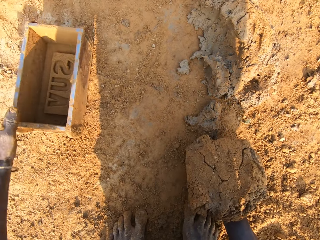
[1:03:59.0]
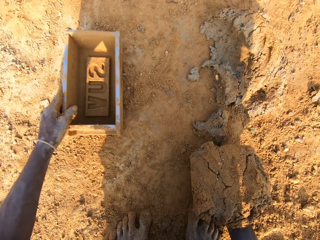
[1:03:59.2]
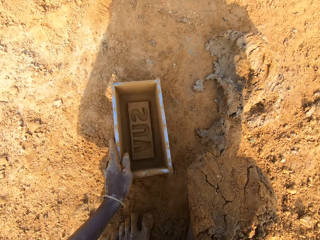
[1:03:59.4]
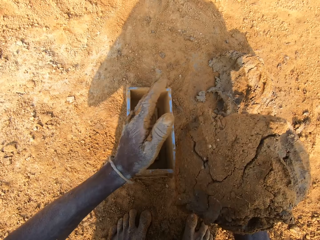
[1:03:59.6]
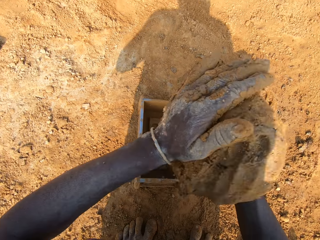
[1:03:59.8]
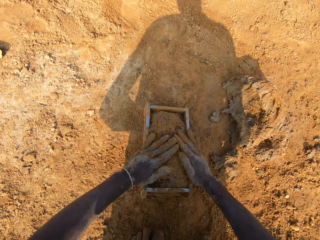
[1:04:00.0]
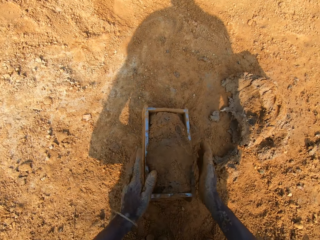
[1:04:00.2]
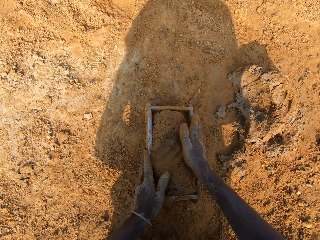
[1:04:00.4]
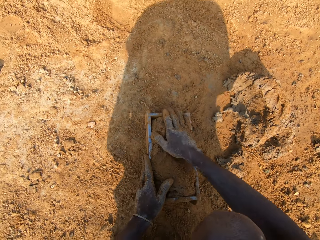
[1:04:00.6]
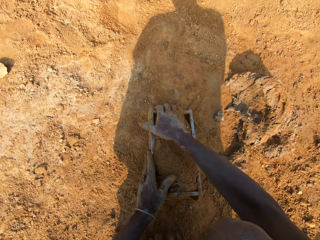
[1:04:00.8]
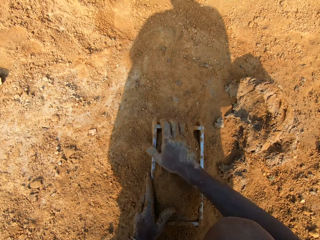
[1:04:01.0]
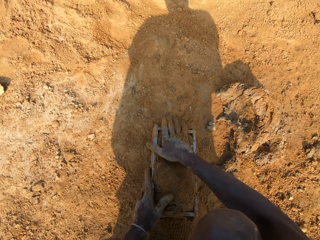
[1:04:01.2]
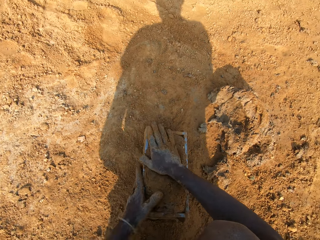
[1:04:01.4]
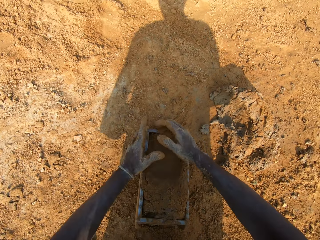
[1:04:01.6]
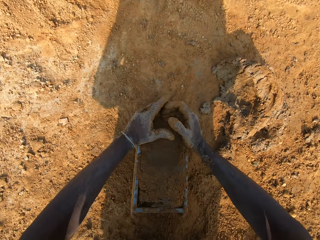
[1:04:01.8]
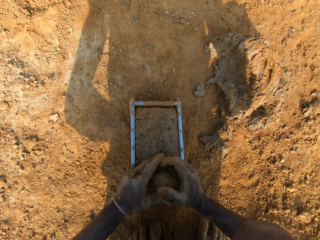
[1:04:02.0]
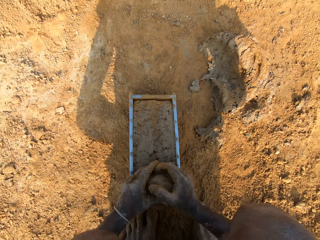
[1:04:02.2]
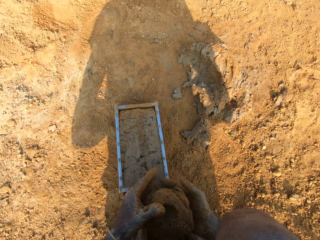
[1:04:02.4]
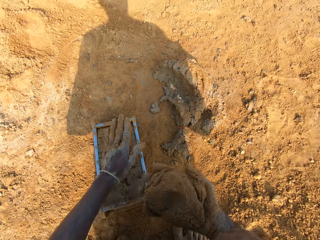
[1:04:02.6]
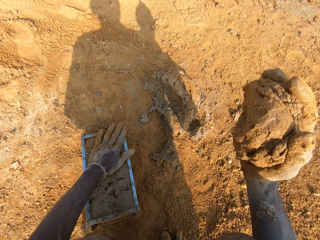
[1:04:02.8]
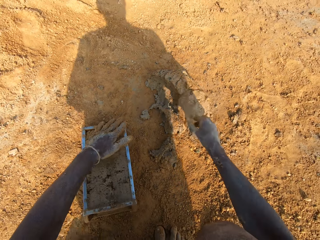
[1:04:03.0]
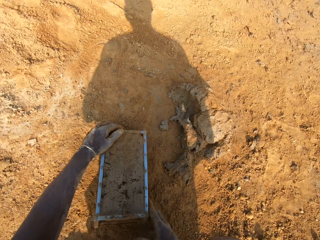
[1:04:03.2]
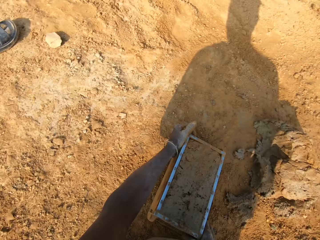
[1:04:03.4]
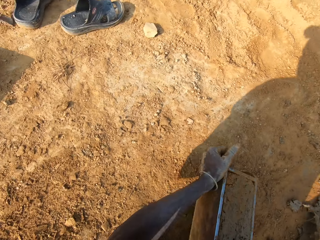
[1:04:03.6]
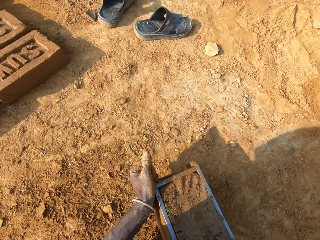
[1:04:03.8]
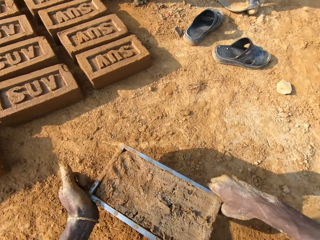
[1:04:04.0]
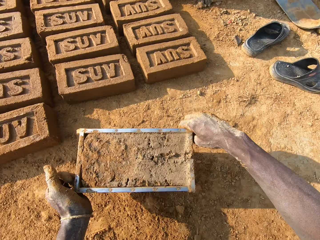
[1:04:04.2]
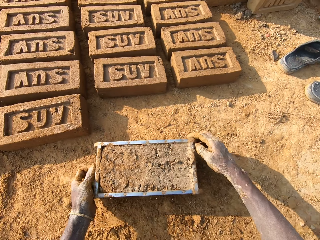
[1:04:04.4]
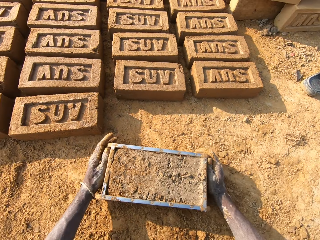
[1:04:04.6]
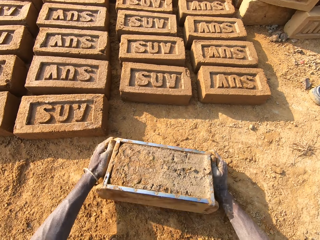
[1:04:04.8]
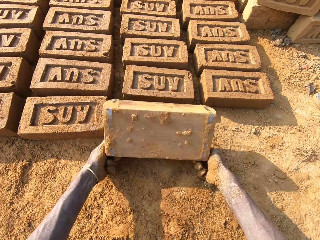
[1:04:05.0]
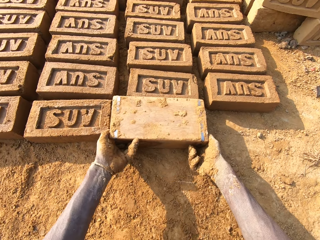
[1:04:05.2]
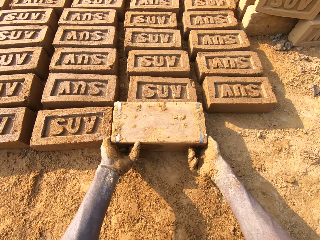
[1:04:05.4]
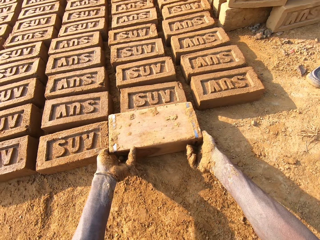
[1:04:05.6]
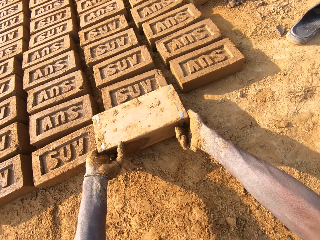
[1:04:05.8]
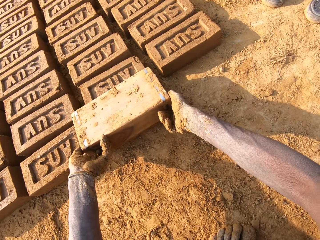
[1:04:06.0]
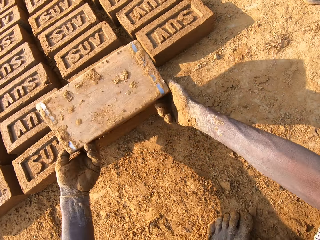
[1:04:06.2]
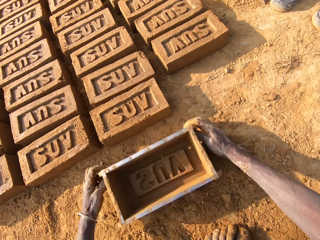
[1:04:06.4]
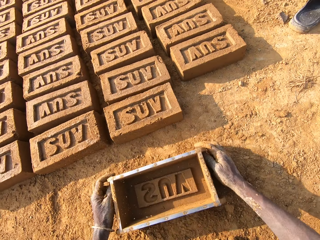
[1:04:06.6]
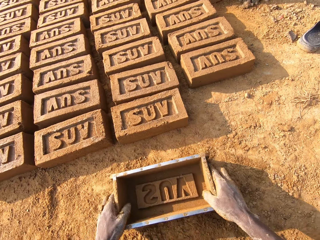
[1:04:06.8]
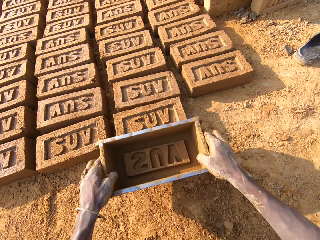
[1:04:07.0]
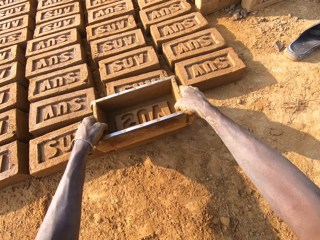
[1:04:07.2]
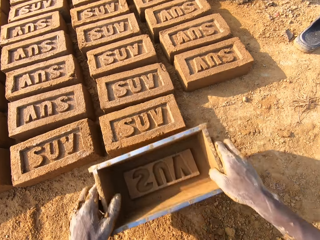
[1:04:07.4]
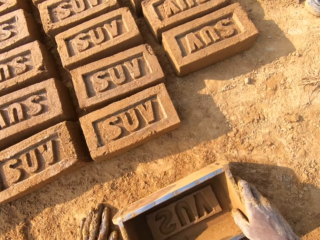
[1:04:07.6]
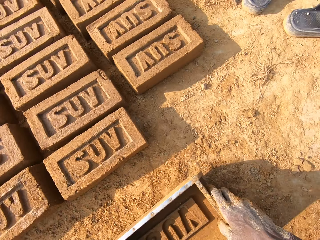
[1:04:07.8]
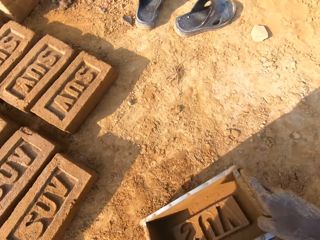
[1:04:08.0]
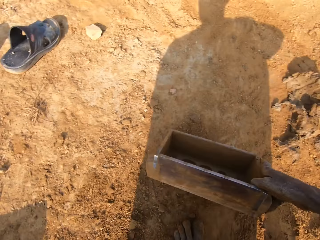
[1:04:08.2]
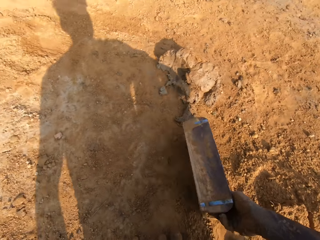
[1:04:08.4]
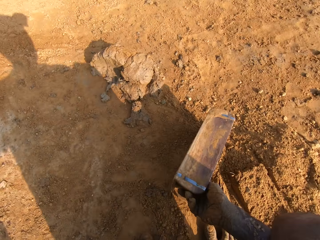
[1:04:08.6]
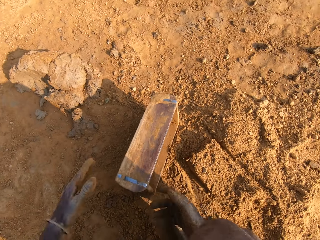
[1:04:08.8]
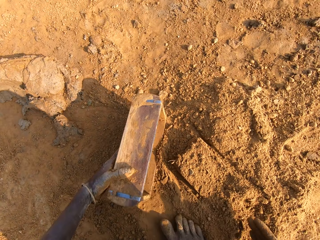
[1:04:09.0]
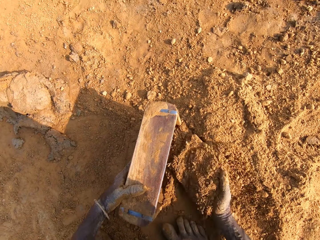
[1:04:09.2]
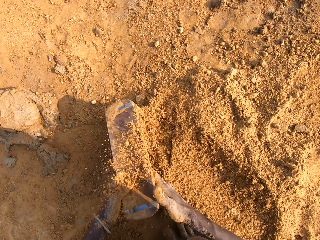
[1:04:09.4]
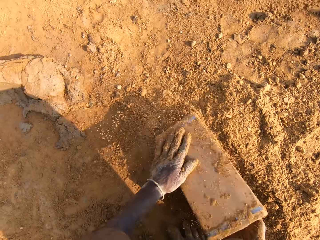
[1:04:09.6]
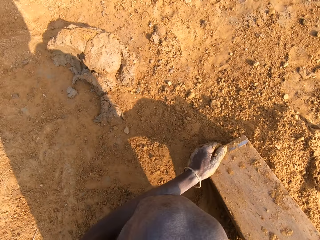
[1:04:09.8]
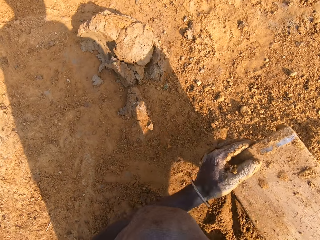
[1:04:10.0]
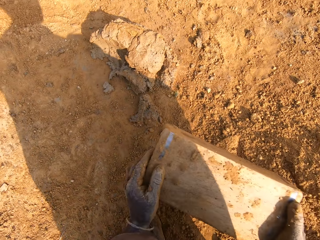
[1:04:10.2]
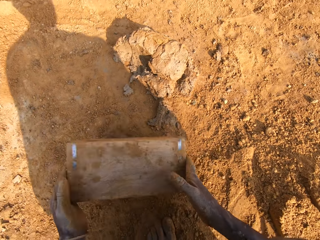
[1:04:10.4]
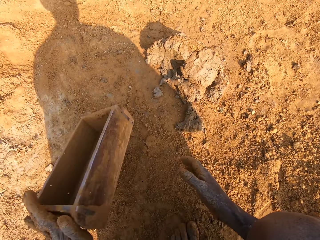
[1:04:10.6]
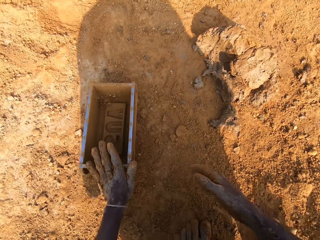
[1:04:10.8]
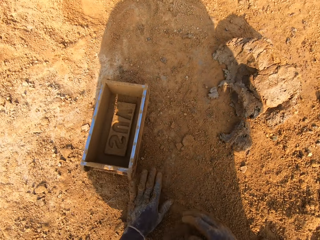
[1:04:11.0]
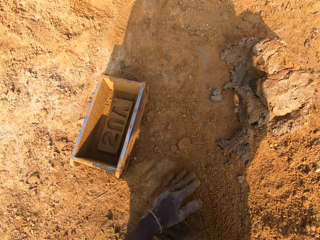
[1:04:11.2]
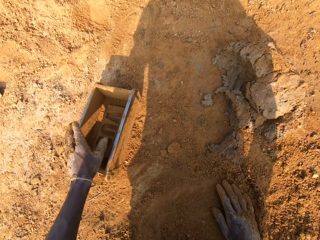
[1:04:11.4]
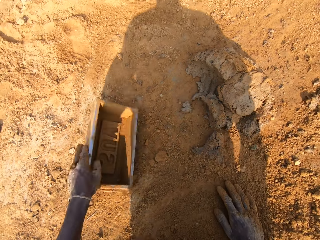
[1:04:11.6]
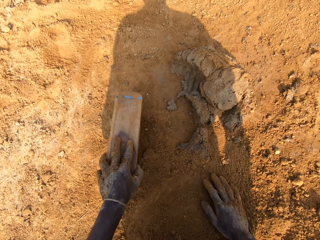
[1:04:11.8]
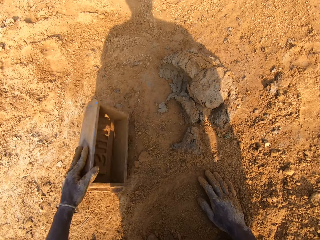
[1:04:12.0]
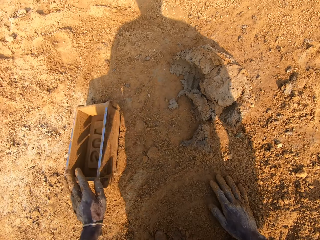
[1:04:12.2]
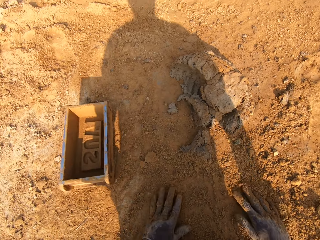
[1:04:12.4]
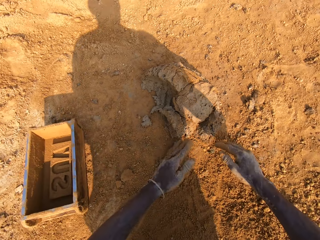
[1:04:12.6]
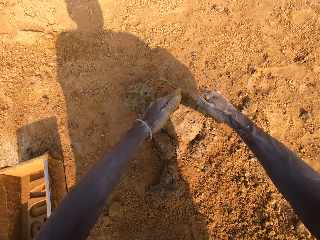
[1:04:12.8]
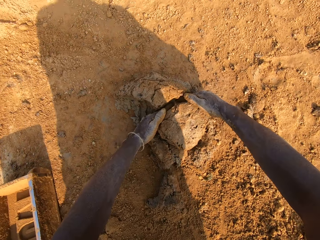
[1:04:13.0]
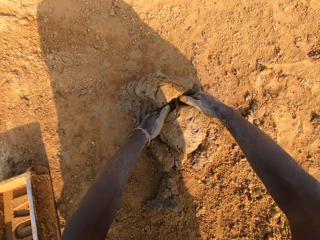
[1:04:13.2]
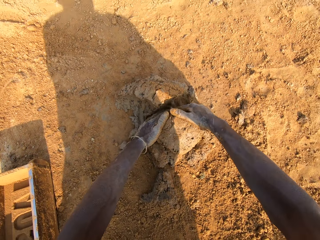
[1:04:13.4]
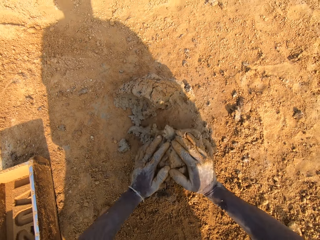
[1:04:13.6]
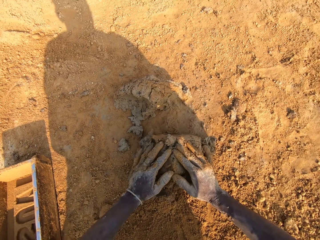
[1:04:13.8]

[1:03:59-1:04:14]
The camera wearer holds the clay soil or clay mix. He carries the clay mix from the ground. He moves the brick mold on the ground. He carries the clay mix from the ground. He drops the clay mix into the brick mold. He moves the brick mold. He adjusts the clay in the brick mold. He scrapes out clay from the brick mold. He holds the clay soil. He drops the clay mix on the clay mix on the ground. He moves the brick mold on the ground. He turns the brick mold over on the ground. He drops the brick. He removes the brick mold from the molded clay on the ground. He drops the brick mold on the ground. He carries the brick mold from the ground. He touches the molded clay on the ground with the brick mold. He drops the brick mold on the ground. He moves the brick mold on the ground. He holds the brick mold. He puts sand in the brick mold. He removes the sand from the brick mold on the ground. He knocks the brick mold on the ground. He drops the brick mold on the ground. He spreads his hand on the ground. He wipes his hands on the ground. He turns the brick mold. He moves the brick mold on the ground. He drops the brick mold on the ground. He spreads his hands on the ground. He wipes his hands on the ground. He takes out some clay from the clay mix on the ground.

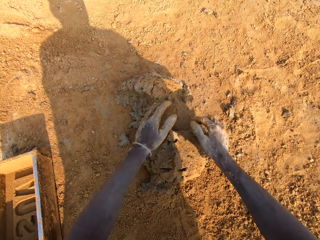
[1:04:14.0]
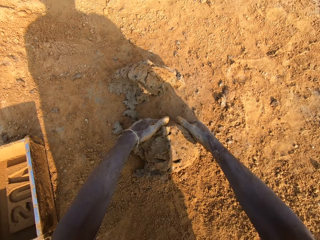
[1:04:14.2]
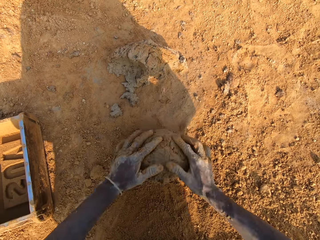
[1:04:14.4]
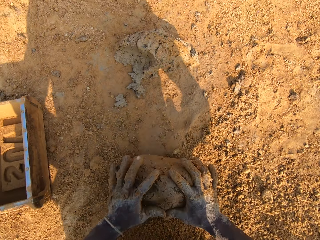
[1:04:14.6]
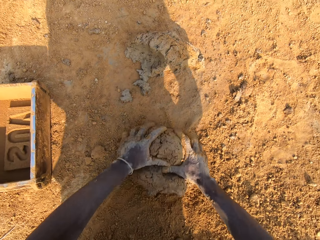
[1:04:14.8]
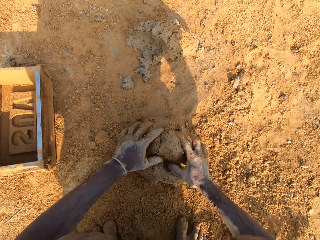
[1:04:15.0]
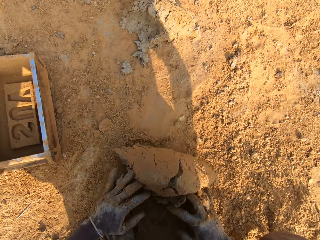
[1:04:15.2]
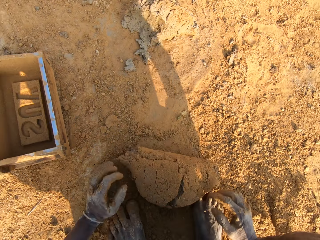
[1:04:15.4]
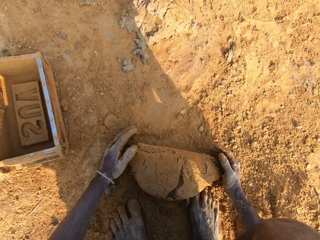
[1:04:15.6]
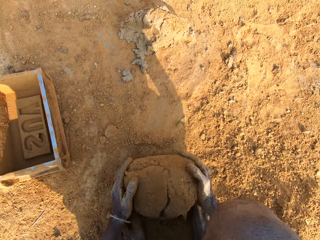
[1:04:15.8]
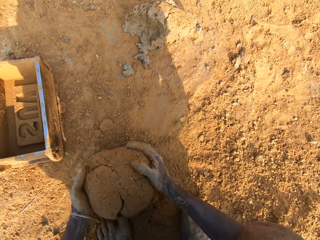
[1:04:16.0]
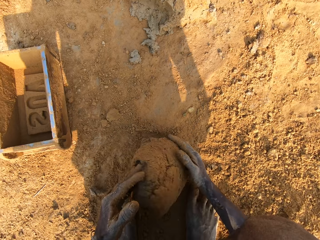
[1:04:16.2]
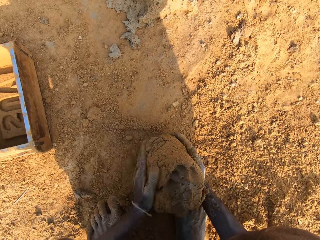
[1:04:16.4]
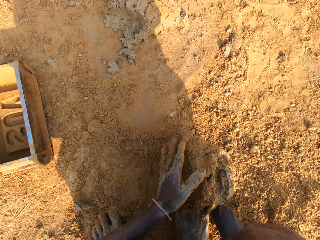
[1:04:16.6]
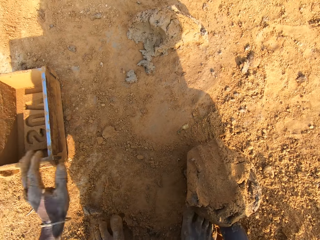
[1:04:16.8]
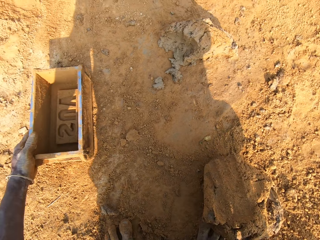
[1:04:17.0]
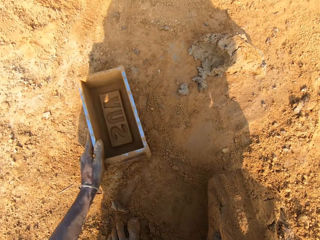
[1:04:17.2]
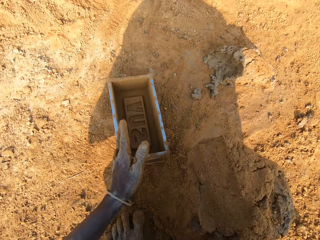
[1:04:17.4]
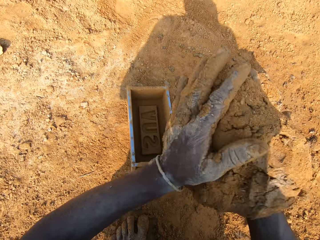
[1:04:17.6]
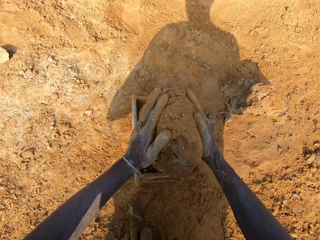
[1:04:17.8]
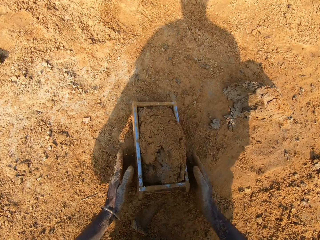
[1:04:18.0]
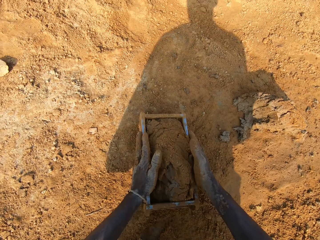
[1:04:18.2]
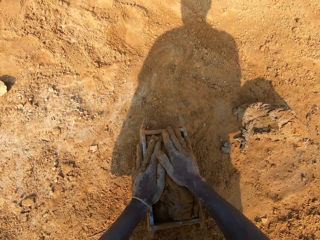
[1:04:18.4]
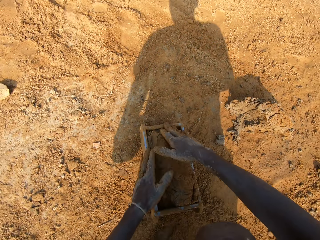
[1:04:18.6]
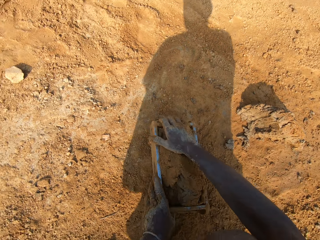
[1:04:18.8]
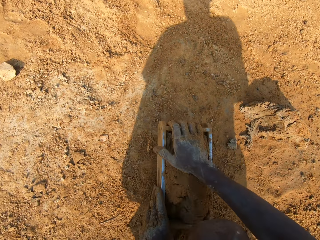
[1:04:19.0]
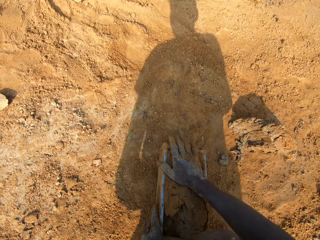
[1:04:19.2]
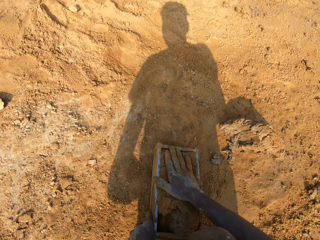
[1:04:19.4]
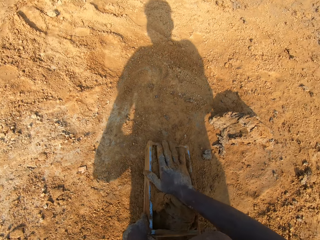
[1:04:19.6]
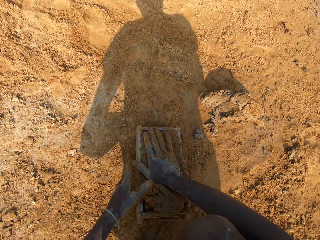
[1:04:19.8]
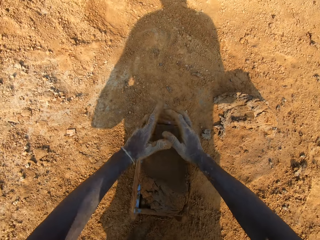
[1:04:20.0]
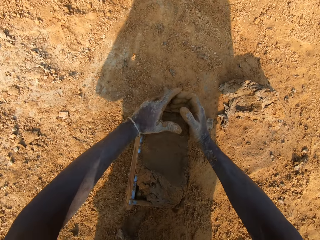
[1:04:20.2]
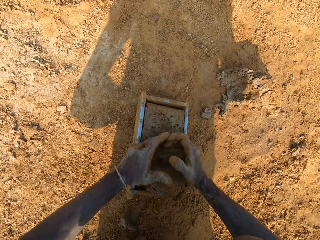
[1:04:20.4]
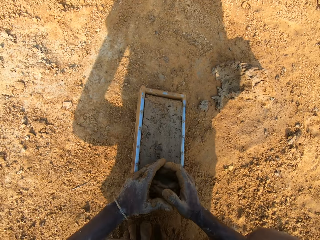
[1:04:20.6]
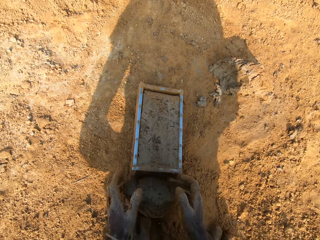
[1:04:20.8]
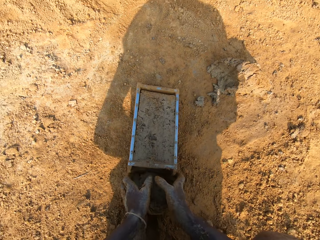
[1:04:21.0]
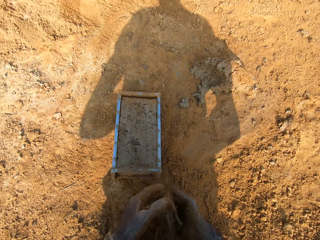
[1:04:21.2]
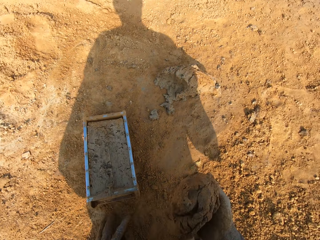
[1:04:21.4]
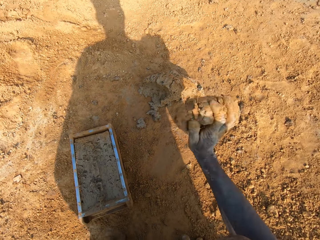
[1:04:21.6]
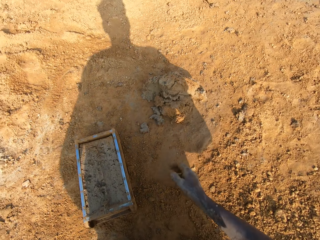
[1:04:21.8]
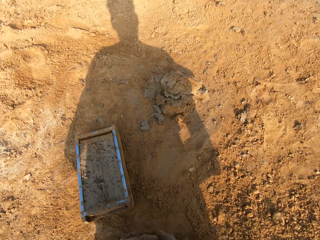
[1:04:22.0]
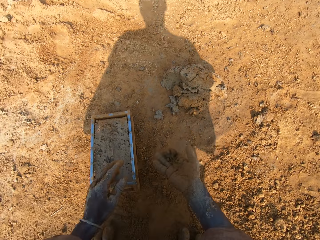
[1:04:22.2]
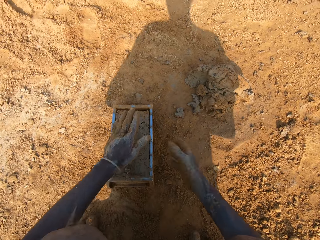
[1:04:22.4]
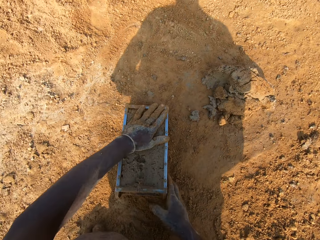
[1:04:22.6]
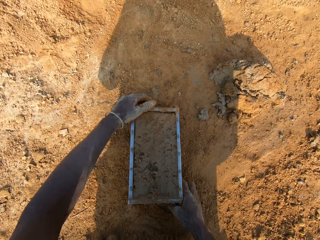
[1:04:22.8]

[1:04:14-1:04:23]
The camera wearer rolls the clay mix or clay soil on the ground. He rolls the clay mix to his right hand. He moves the brick mold on the ground. He carries the clay mix from the ground. He drops the clay mix into the brick mold. He presses the clay soil in the brick mold. He adjusts the clay in the brick mold. He moves the brick mold. He scrapes out clay from the brick mold. He takes clay mix from the ground. He drops the clay mix on the clay mix on the ground. He exchanges the clay soil on his hands and throws the clay soil.
